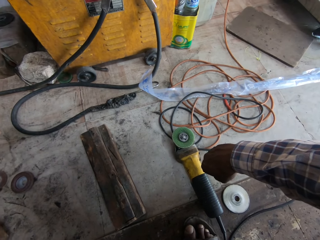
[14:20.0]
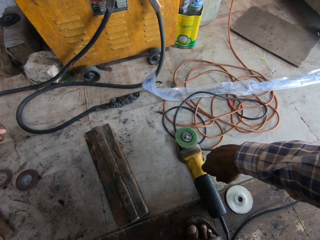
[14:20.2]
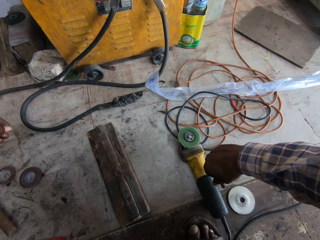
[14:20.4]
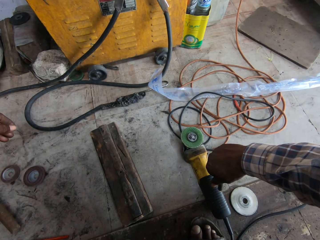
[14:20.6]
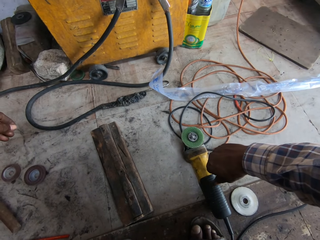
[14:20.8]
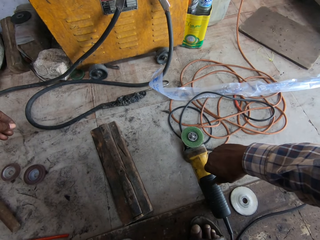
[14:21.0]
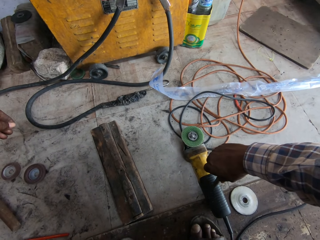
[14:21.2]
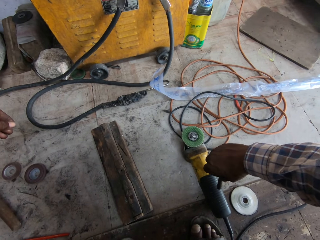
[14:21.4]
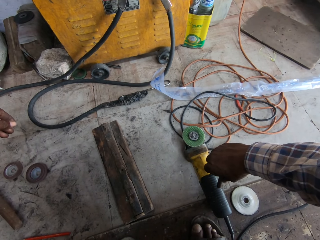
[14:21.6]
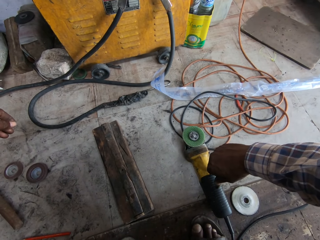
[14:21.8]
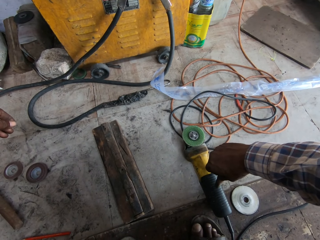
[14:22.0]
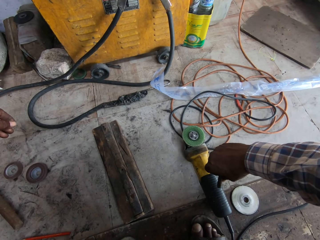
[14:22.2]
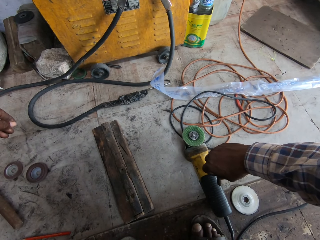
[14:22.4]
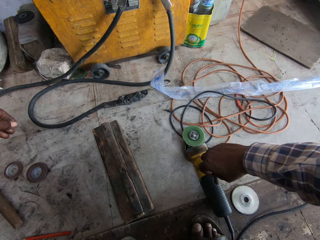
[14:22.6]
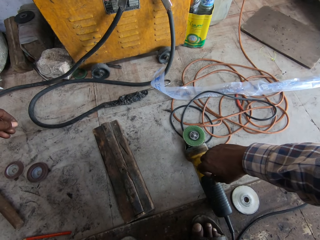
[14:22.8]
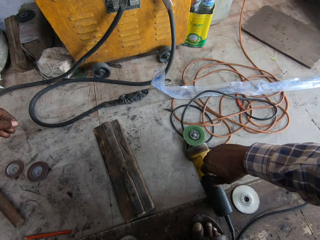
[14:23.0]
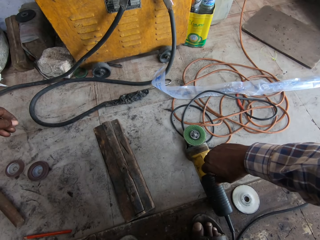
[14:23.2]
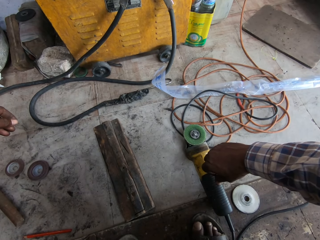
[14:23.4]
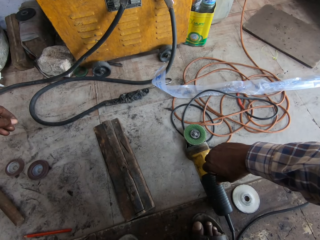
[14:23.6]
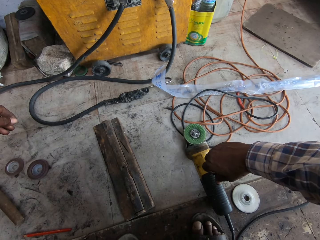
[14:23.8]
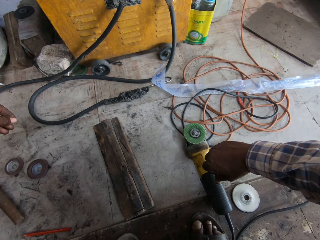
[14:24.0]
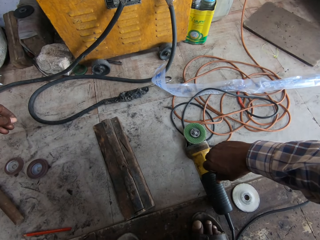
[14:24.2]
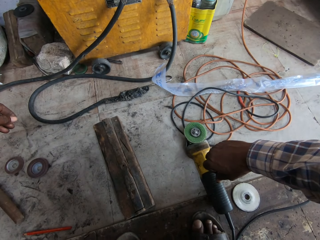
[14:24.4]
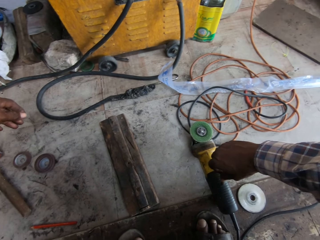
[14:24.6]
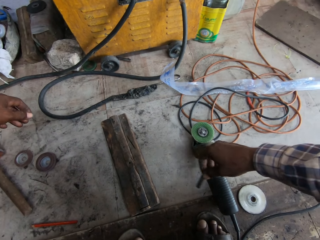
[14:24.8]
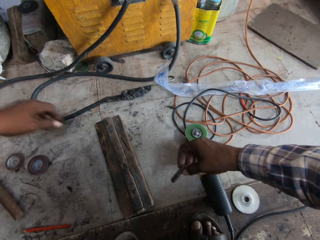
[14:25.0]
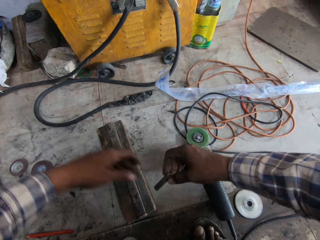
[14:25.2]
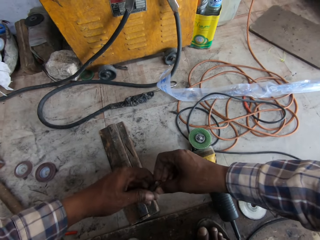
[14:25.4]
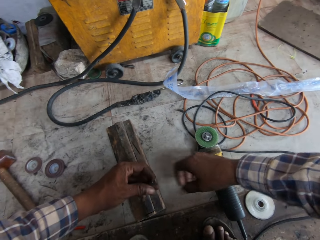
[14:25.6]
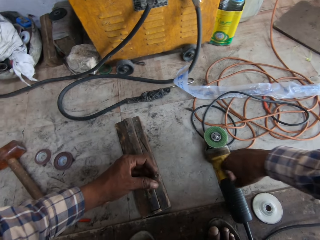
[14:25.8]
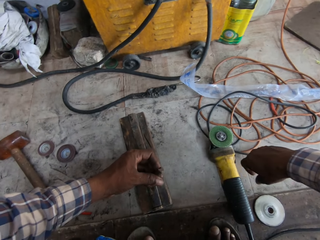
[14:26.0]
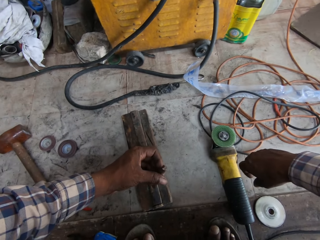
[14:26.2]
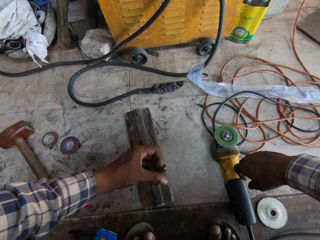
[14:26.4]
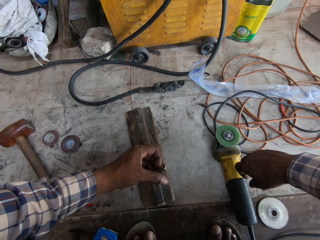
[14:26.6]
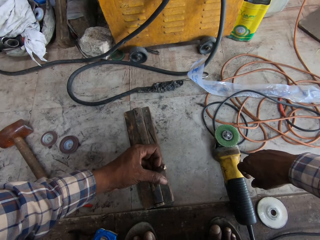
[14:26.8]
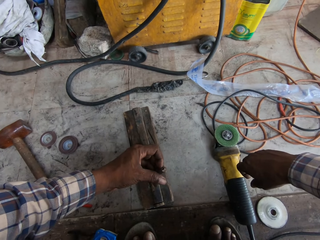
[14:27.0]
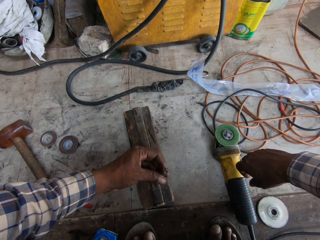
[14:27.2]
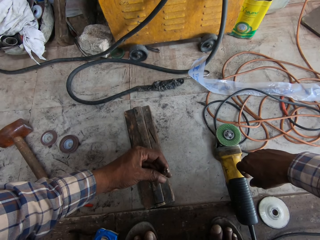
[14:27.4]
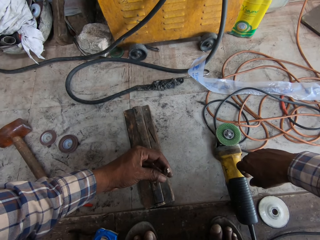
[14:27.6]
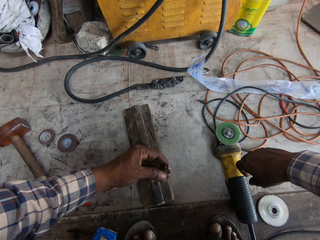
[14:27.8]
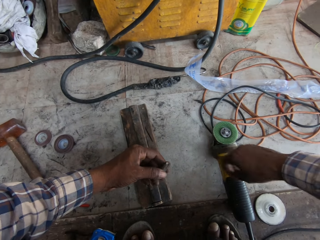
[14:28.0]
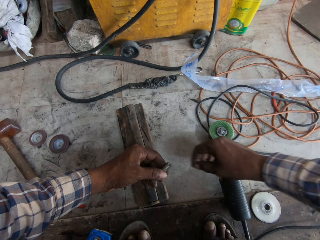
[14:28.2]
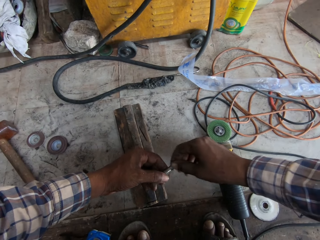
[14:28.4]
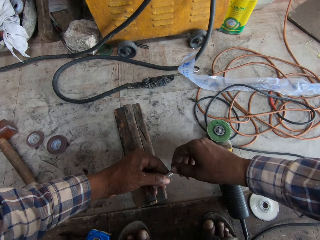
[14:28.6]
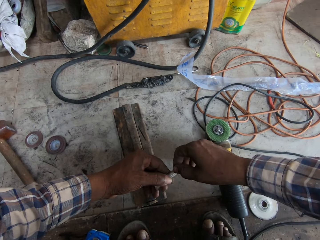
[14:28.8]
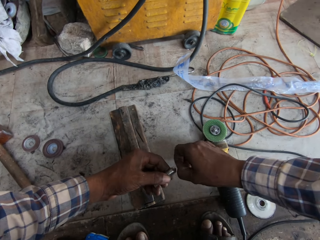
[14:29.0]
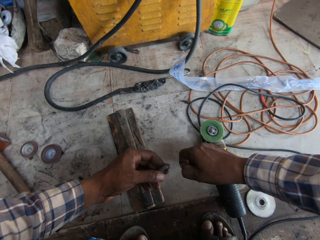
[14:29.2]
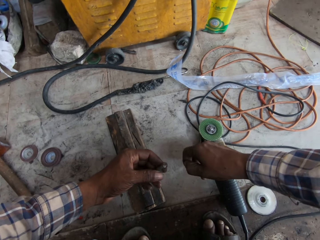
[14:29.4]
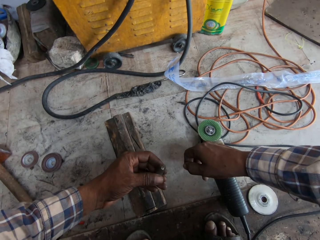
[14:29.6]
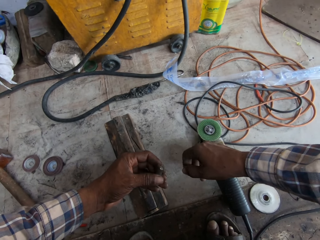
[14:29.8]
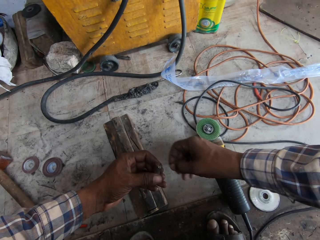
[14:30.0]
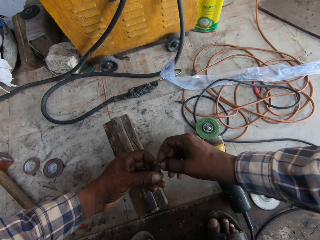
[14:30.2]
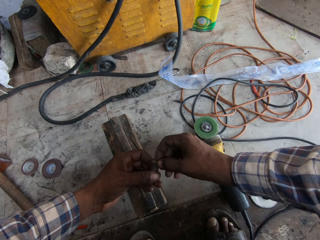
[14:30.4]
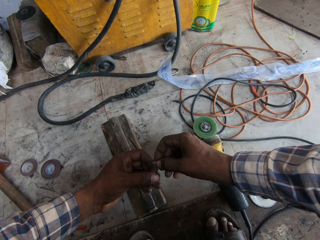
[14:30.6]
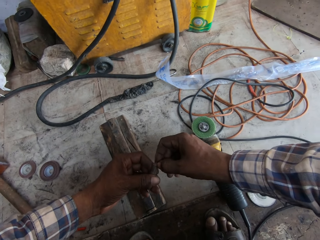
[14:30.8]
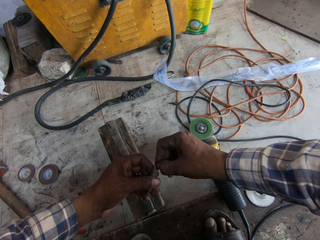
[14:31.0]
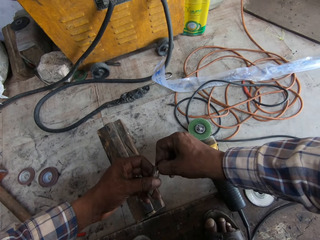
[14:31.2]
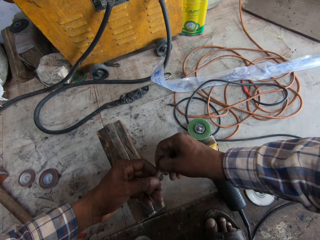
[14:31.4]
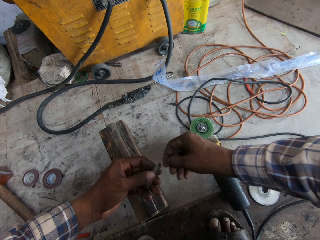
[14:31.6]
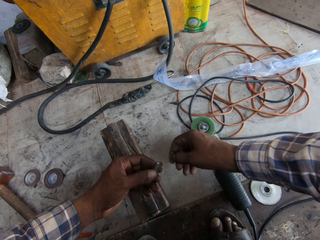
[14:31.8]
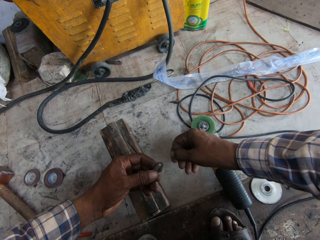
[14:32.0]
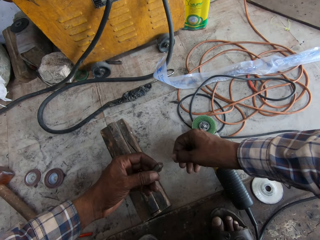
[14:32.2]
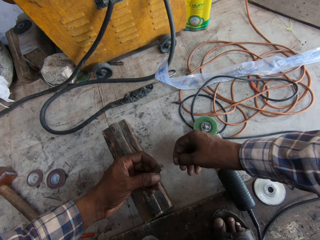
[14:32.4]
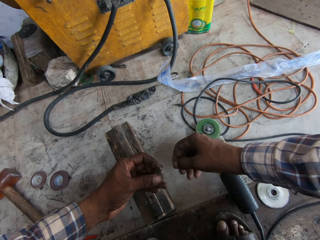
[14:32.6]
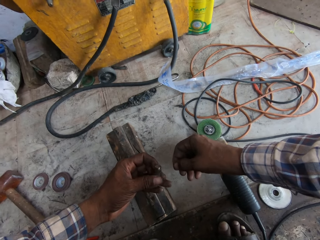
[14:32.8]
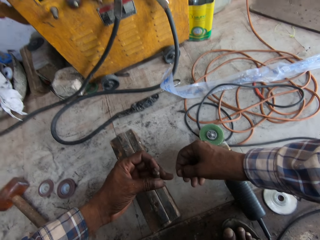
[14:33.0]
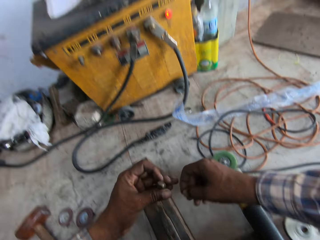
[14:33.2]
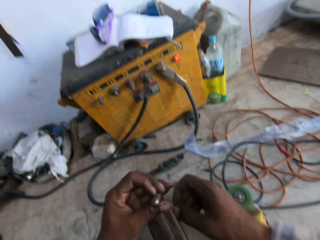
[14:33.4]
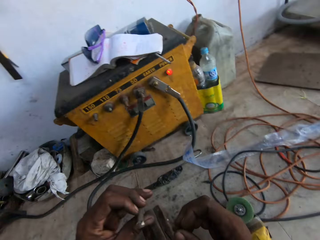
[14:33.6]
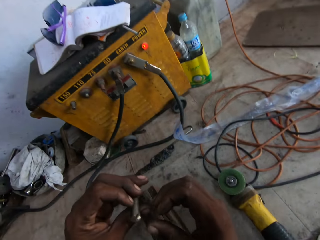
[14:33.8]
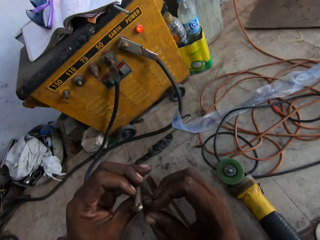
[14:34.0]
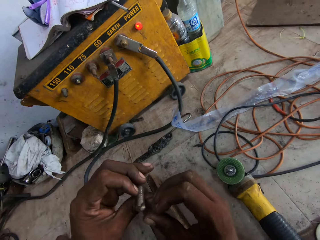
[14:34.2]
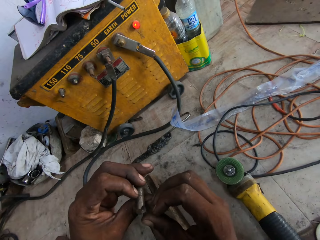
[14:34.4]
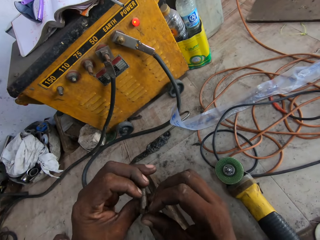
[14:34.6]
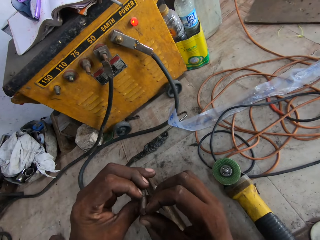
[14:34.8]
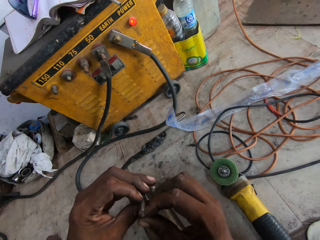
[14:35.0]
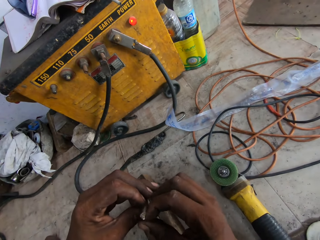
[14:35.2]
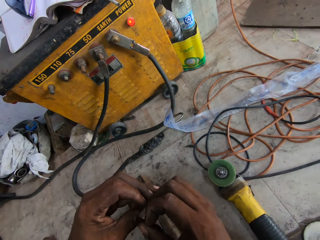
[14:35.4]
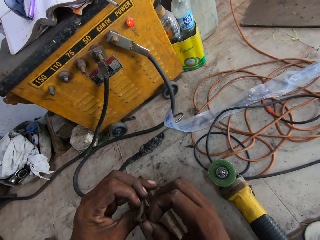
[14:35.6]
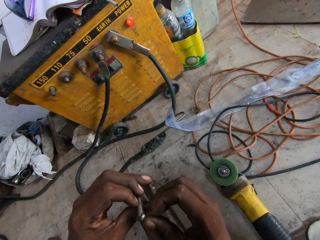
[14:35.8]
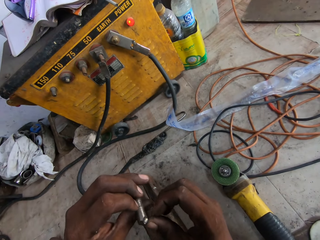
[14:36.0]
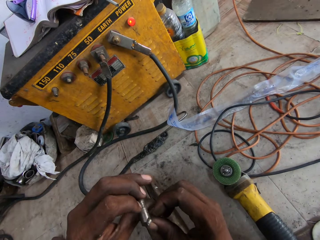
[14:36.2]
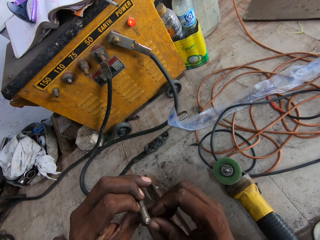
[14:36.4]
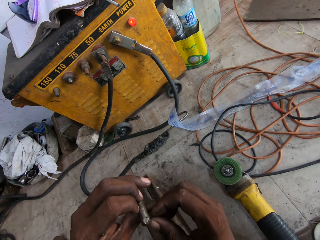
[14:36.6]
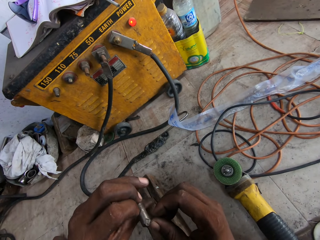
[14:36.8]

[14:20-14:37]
The camera wearer passes the countersink drill bit from his right hand to his left hand. He touches the countersink drill bit with his right hand. He does something.

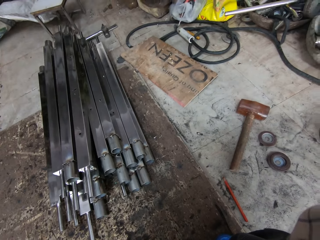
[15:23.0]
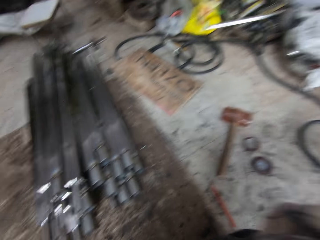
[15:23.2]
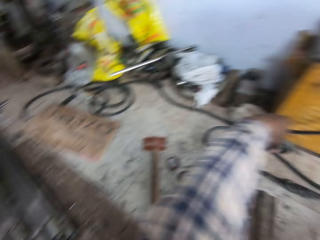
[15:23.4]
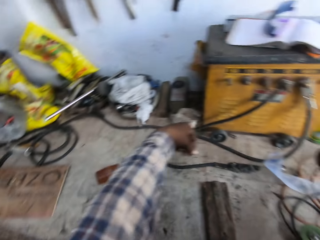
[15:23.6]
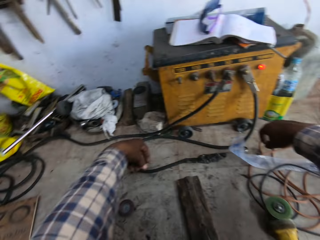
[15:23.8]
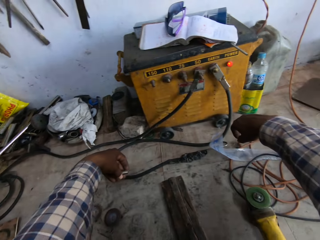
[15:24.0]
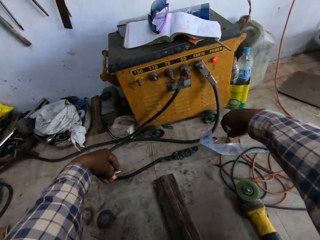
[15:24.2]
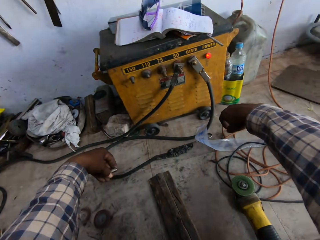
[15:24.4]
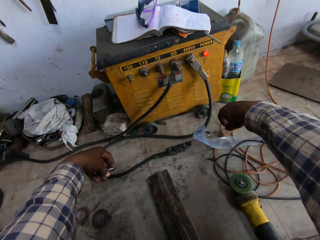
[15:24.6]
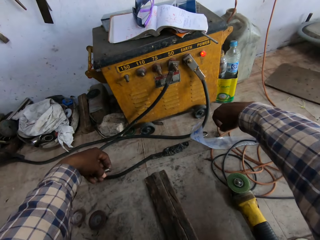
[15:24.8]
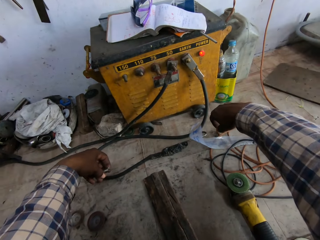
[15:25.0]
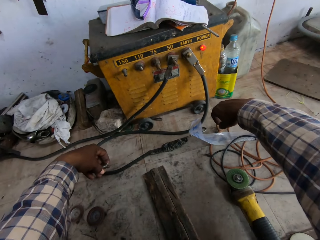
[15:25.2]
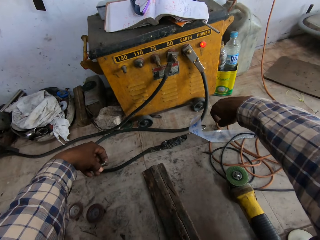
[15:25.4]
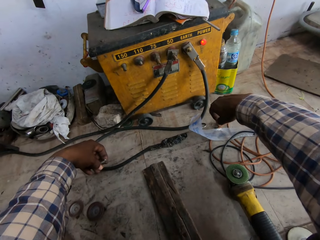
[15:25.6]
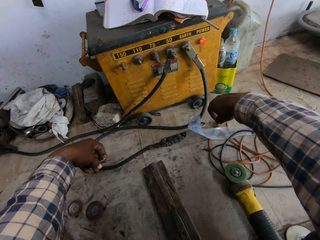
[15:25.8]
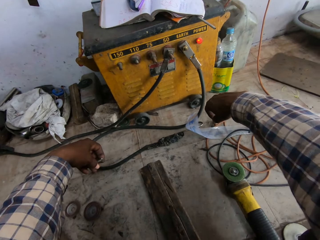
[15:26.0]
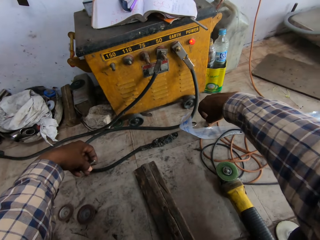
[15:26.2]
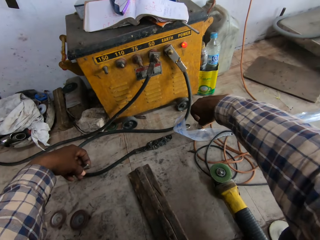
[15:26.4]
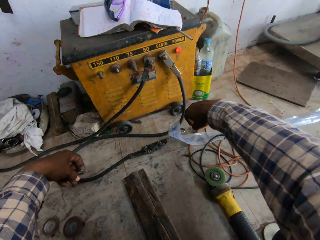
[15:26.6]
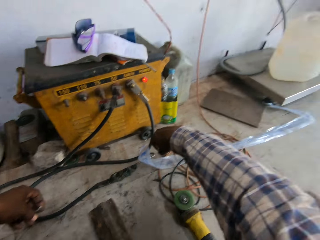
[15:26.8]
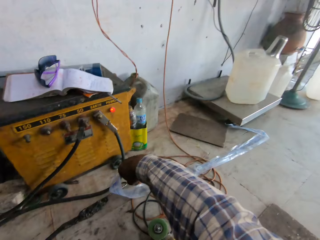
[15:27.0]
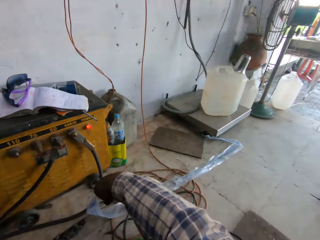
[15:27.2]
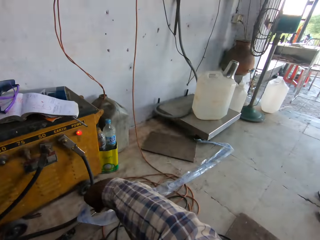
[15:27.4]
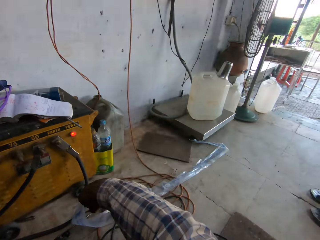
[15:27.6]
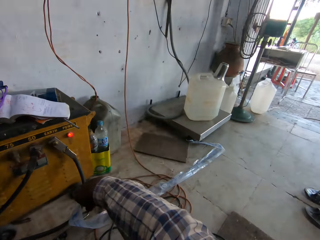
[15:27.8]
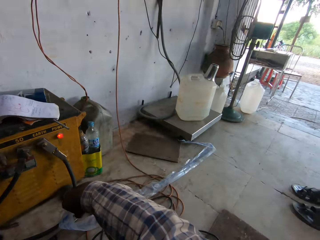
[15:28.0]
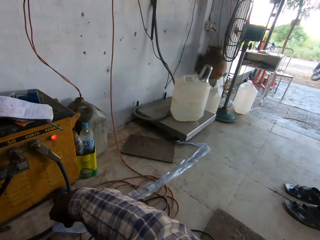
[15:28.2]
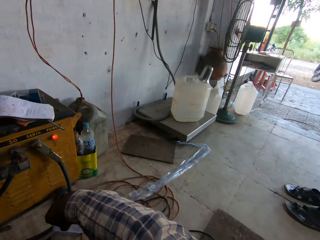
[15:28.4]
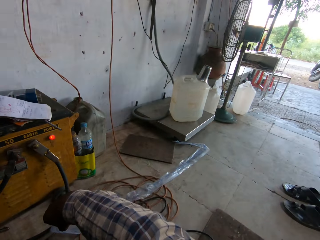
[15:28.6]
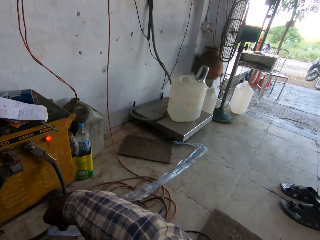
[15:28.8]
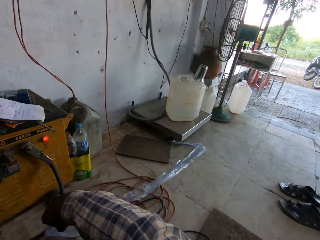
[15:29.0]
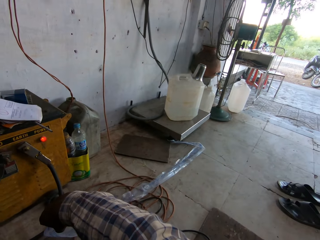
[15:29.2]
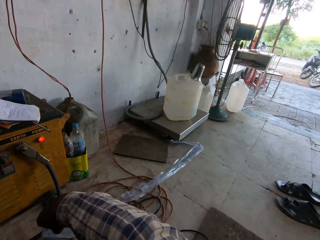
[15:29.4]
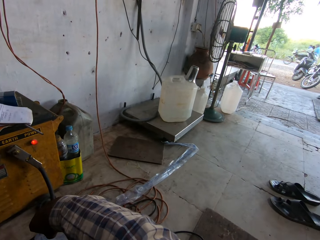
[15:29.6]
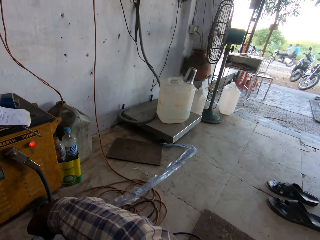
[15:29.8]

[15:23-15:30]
The camera wearer looks around.
